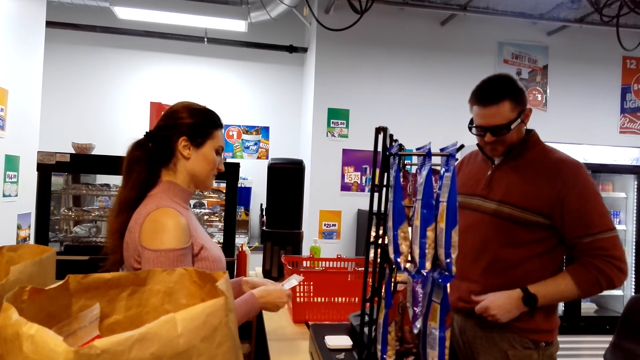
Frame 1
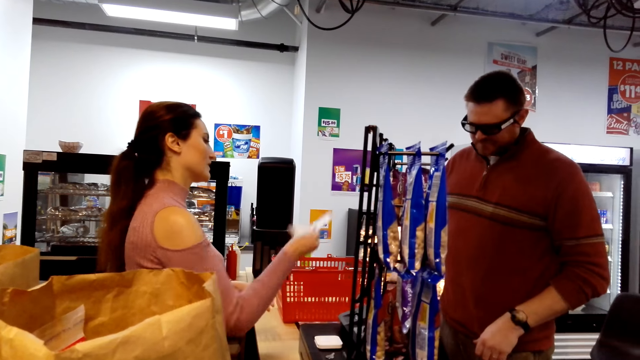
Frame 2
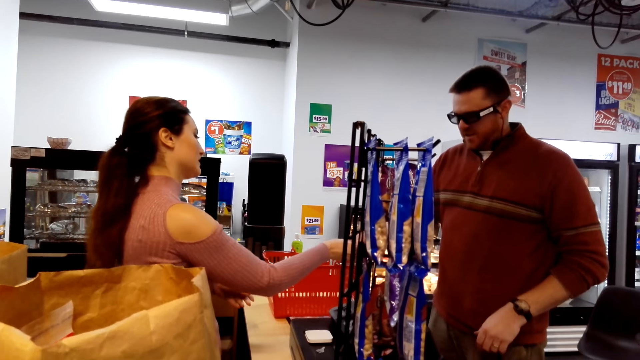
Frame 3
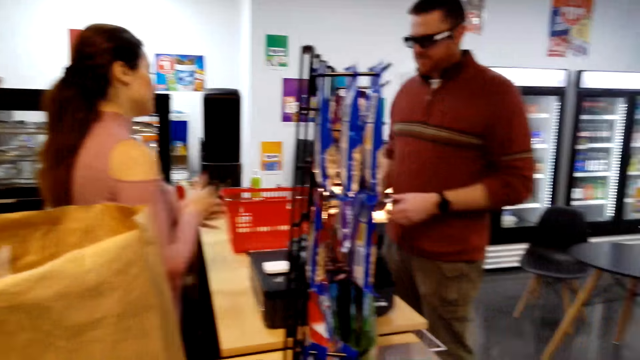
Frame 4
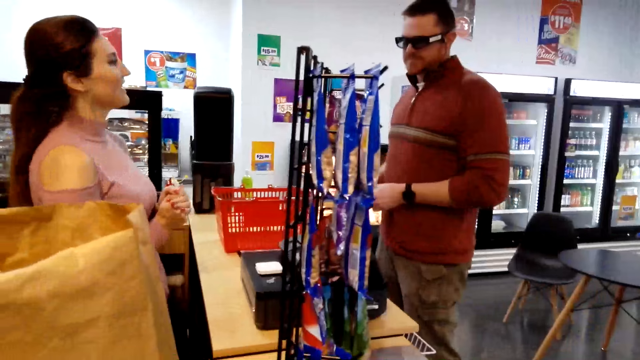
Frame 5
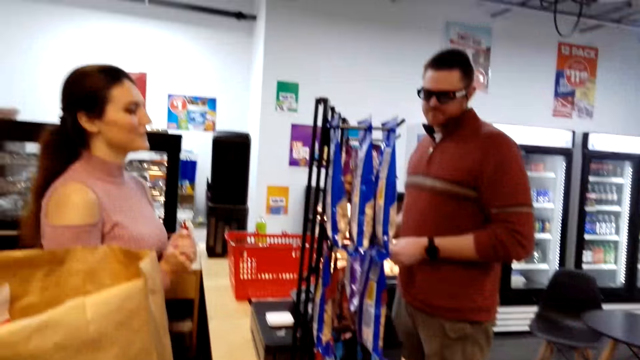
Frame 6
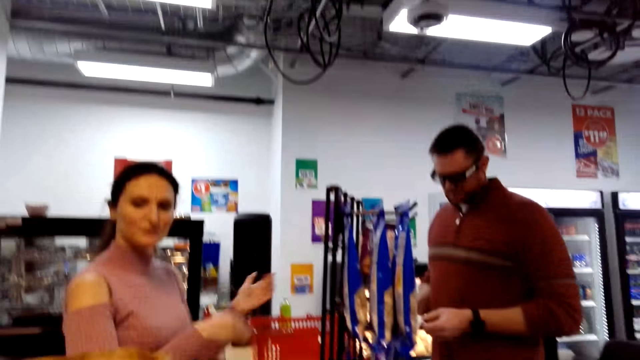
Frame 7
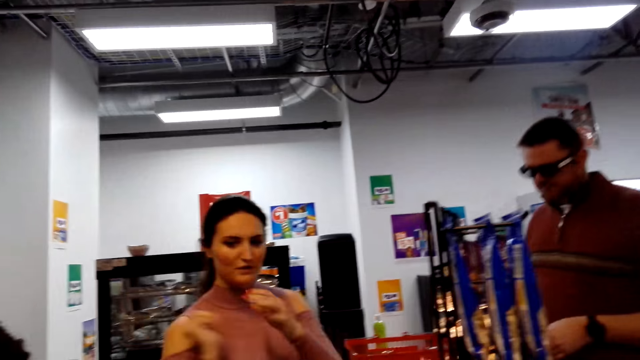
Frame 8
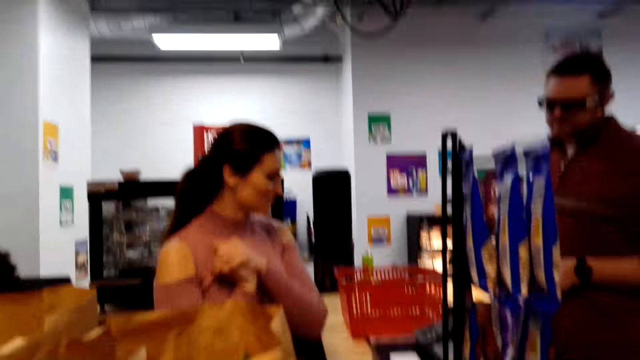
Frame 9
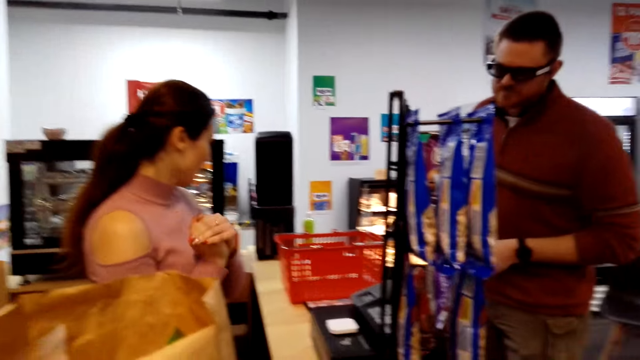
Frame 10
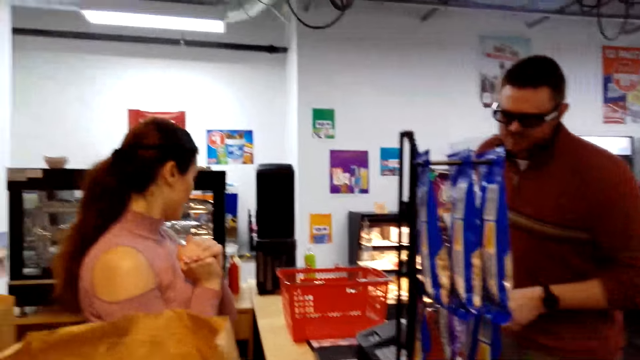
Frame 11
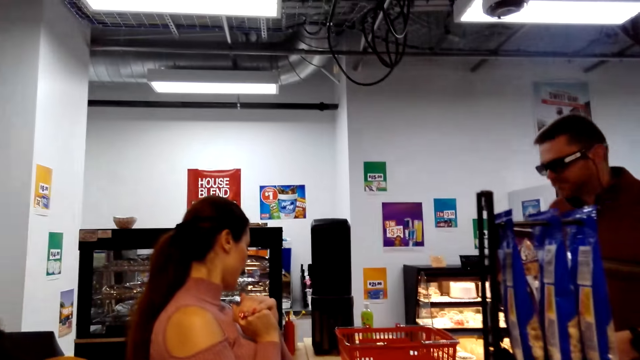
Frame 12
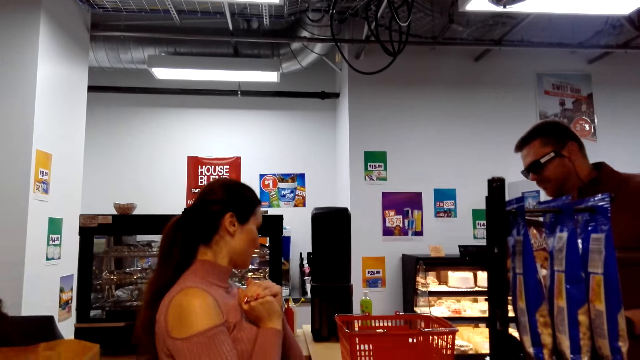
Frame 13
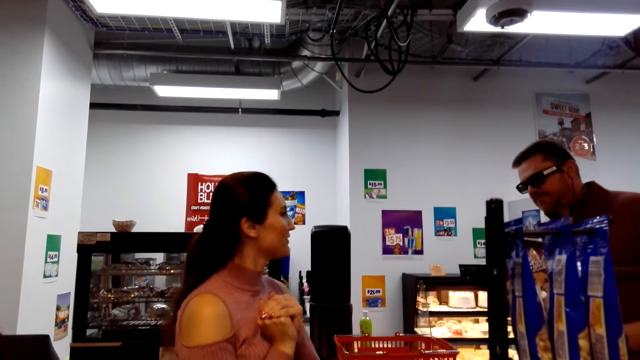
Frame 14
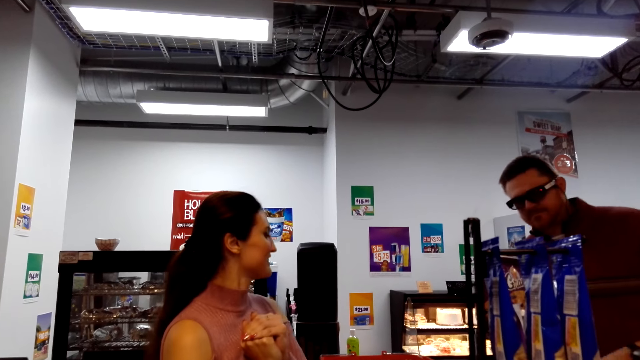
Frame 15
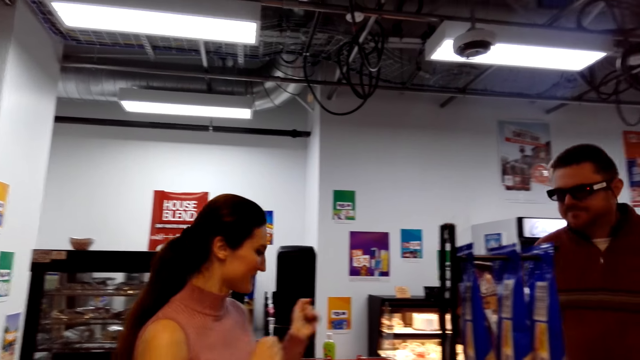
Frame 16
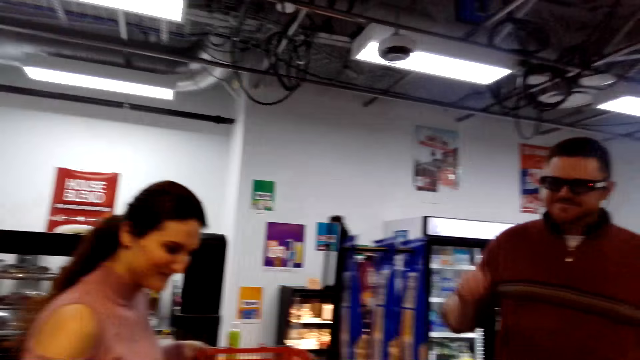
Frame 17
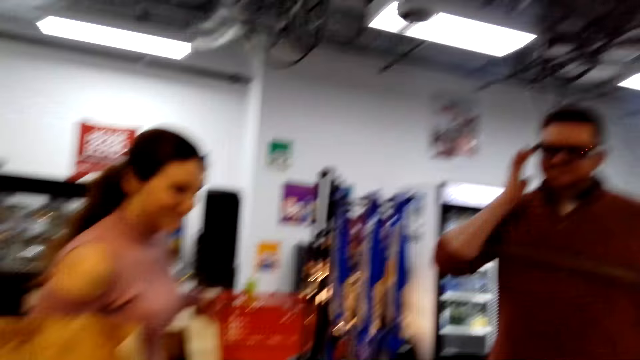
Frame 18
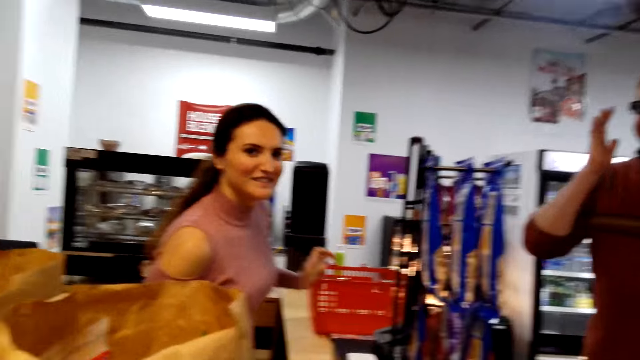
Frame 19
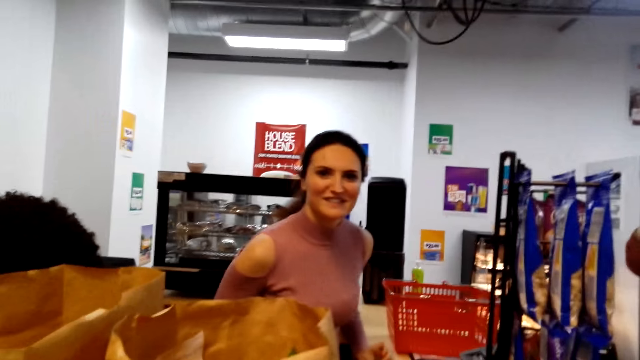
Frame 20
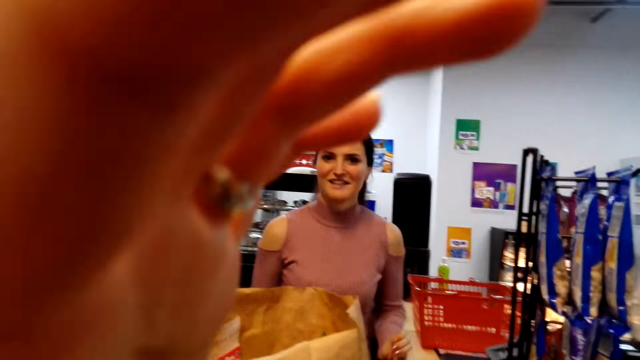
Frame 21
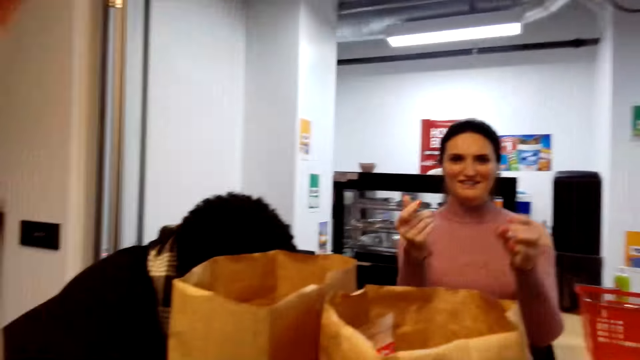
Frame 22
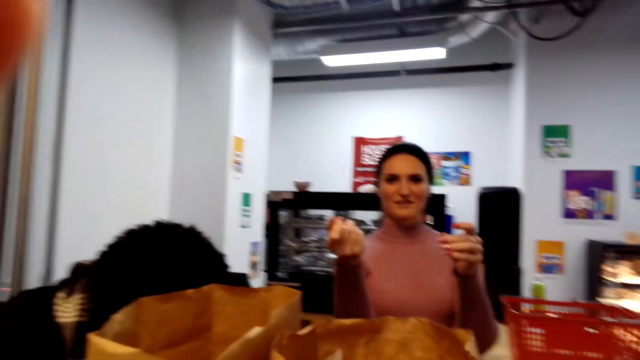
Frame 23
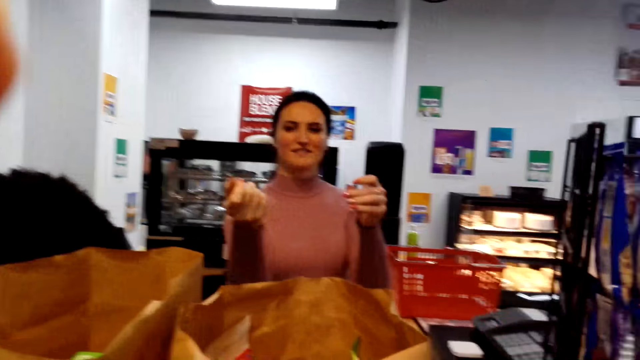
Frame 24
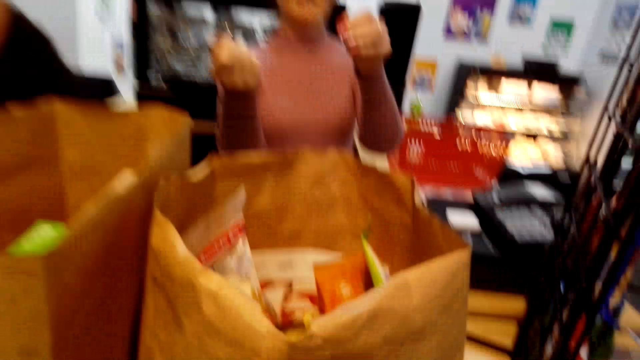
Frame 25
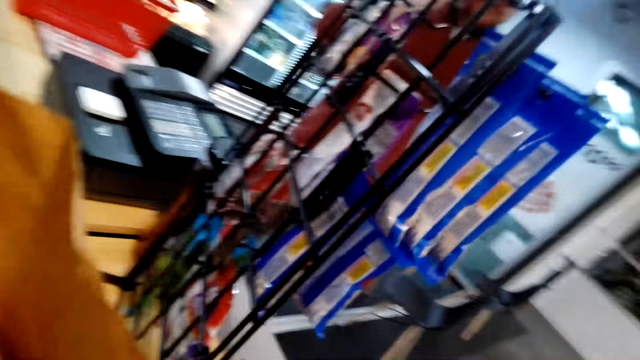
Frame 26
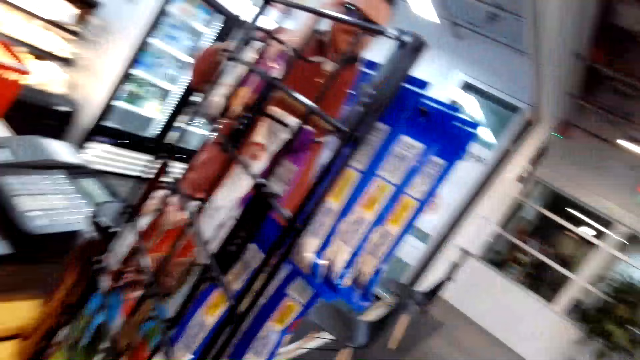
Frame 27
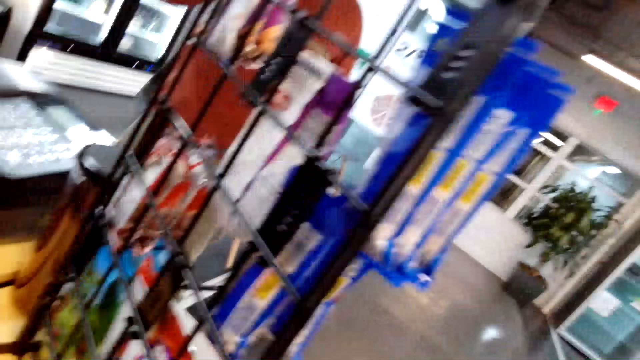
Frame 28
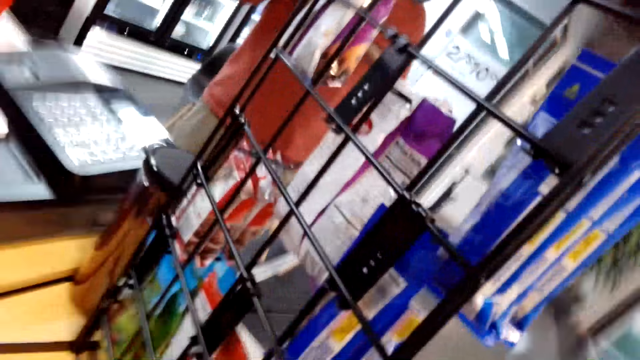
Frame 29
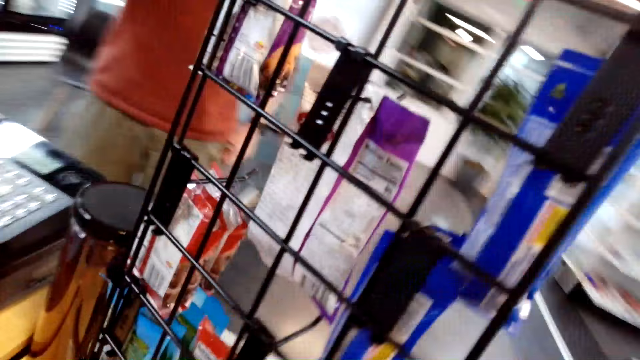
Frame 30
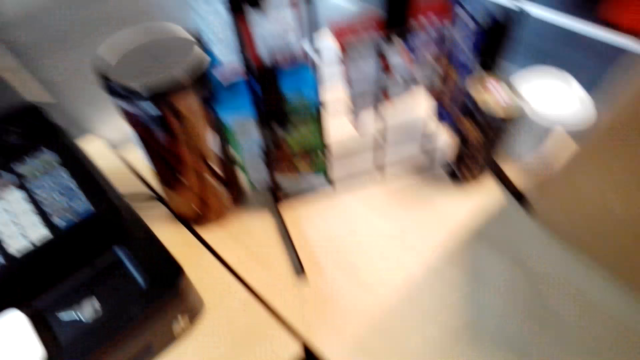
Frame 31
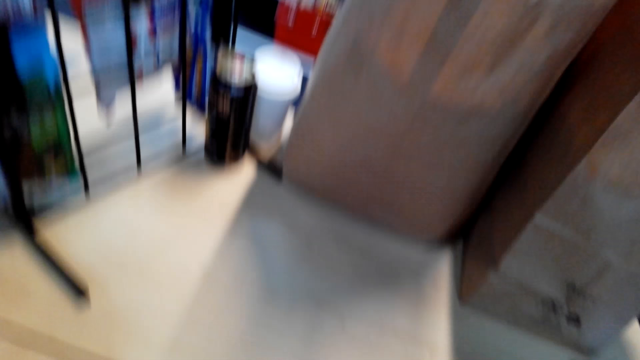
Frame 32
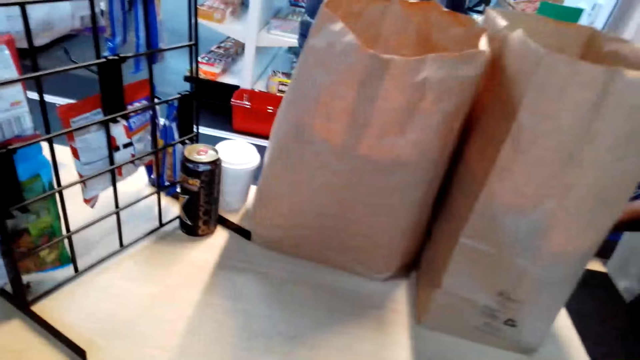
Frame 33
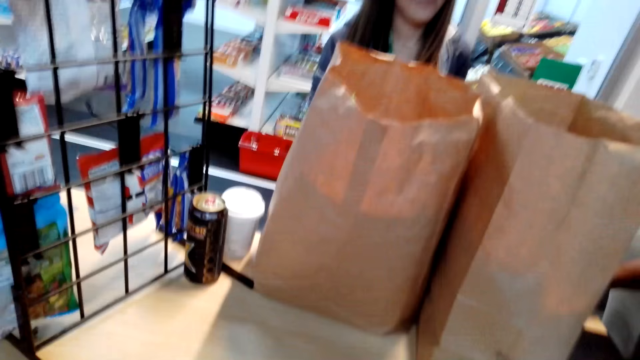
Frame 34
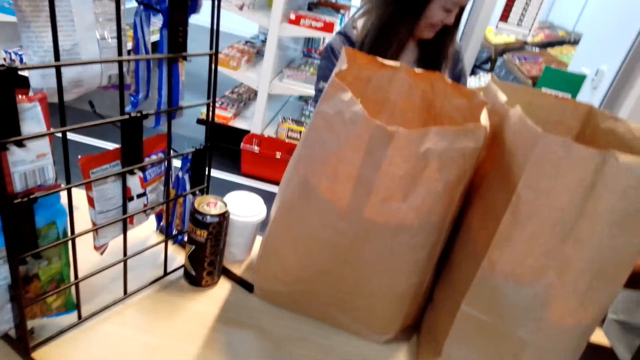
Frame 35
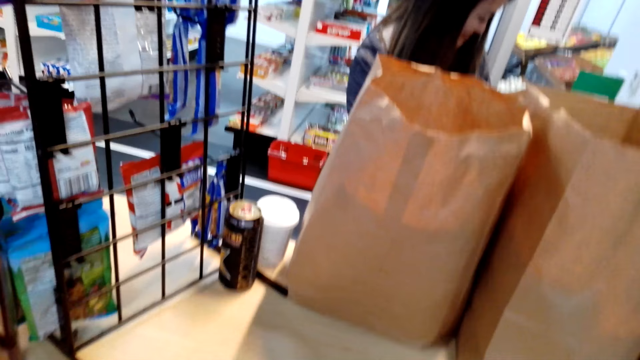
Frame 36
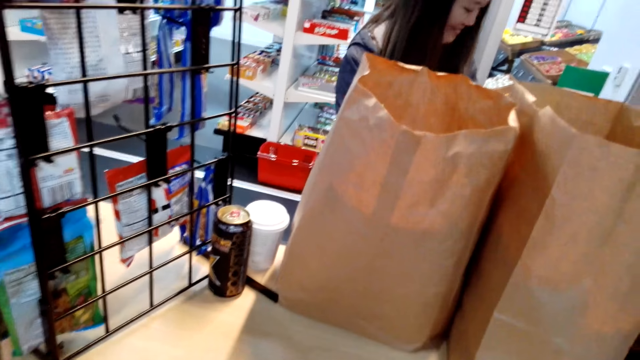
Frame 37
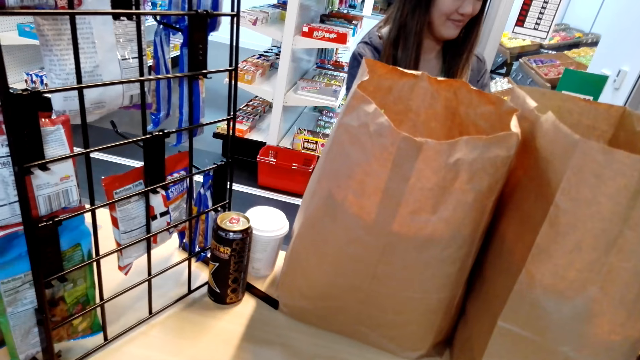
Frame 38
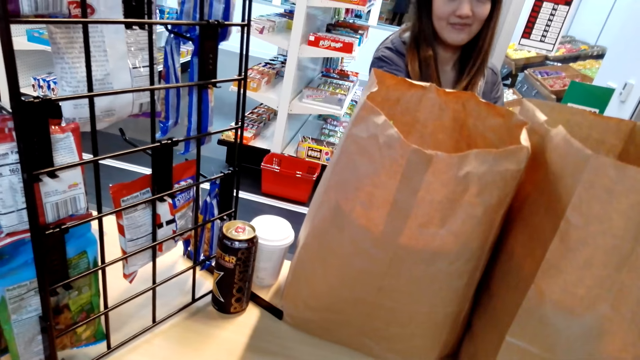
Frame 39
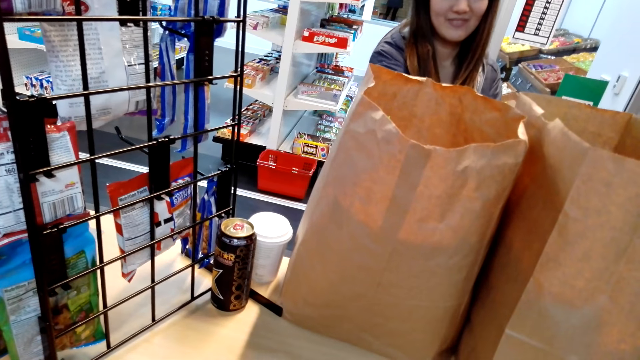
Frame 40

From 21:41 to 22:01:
The cashier gives the person the cash balance. The camera wearer adjusts the camera, looks around and walks around.
